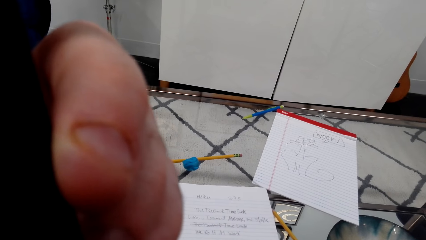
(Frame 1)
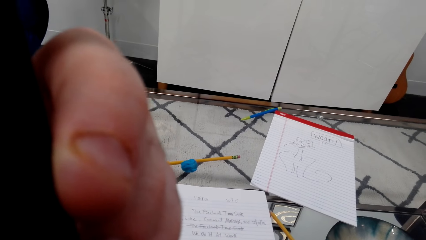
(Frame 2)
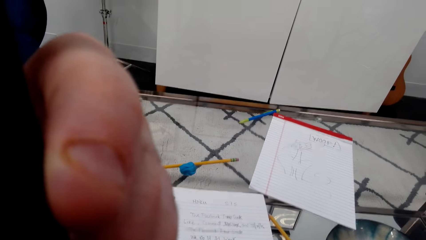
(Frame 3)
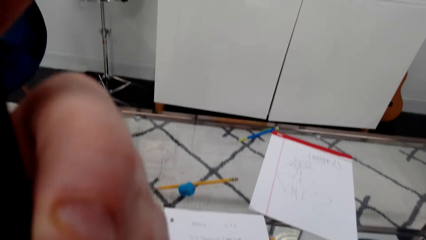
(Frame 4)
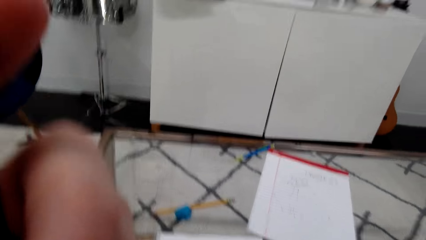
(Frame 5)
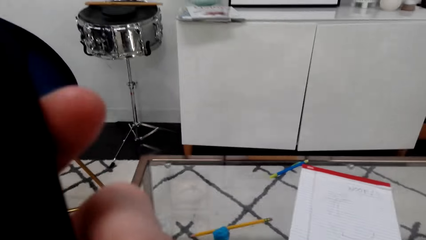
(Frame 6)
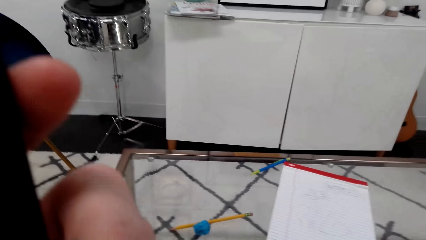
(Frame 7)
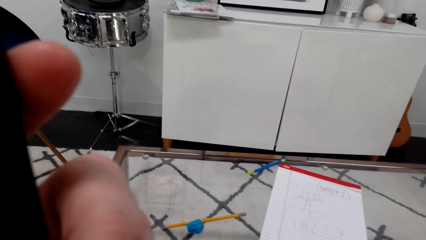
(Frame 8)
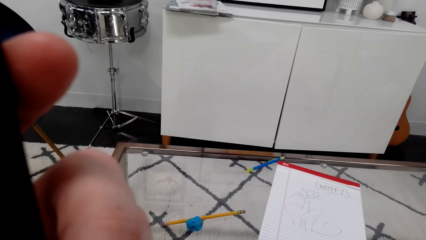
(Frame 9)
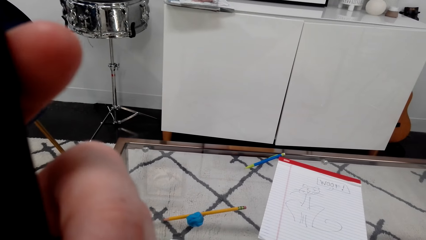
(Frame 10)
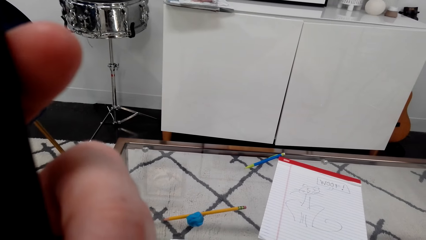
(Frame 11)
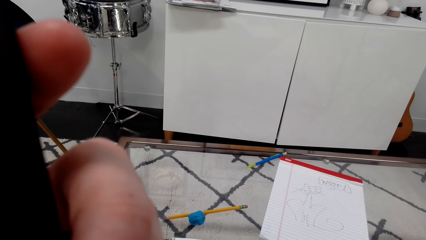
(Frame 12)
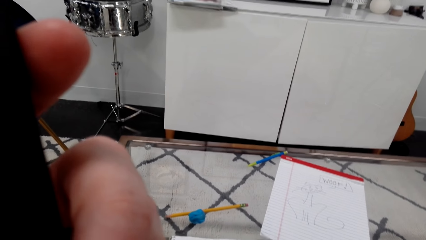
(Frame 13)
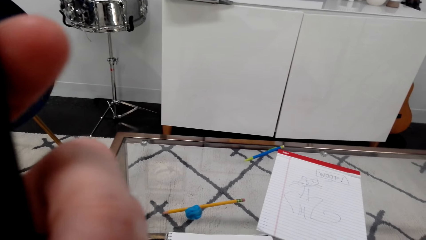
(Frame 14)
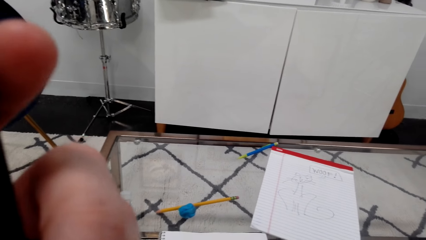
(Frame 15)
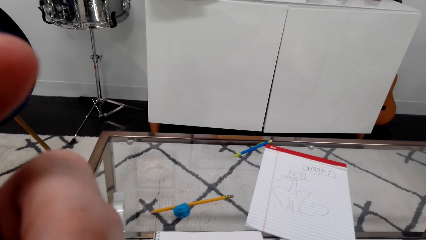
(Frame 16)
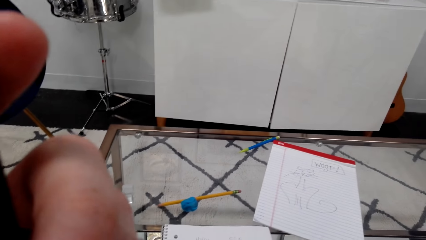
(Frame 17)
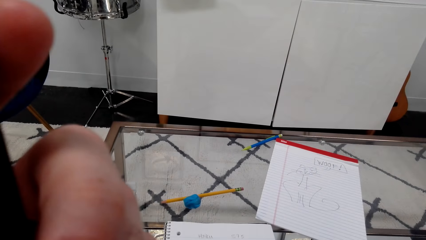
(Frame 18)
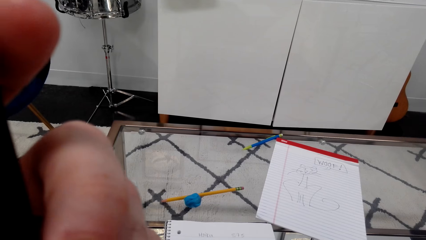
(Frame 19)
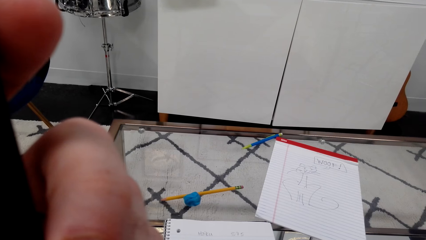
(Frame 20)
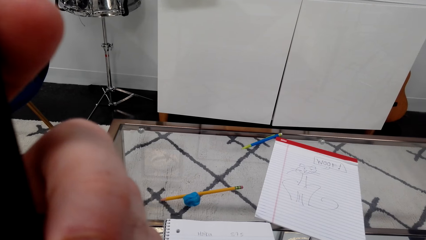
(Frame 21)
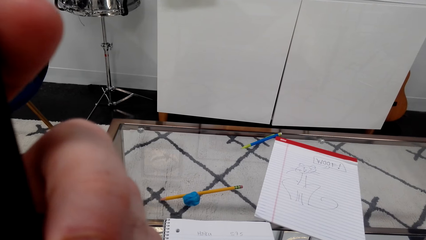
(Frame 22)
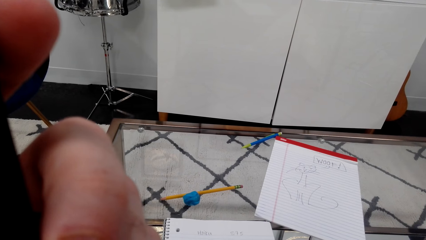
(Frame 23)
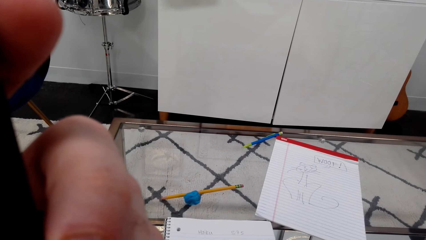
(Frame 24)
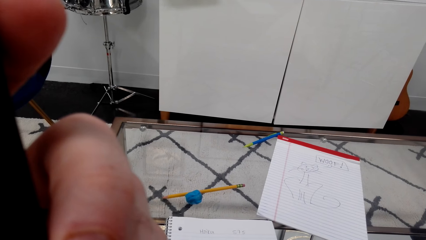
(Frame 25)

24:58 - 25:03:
The camera wearer lifts the hand.

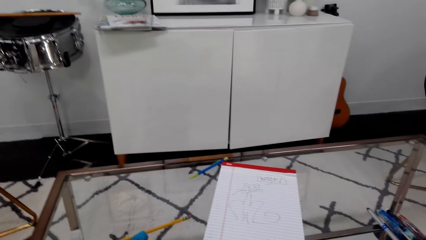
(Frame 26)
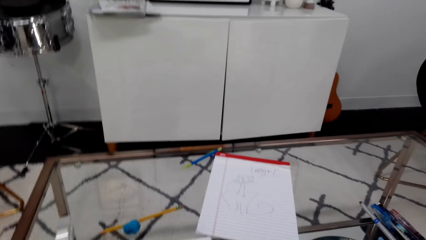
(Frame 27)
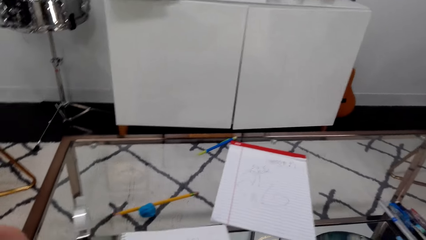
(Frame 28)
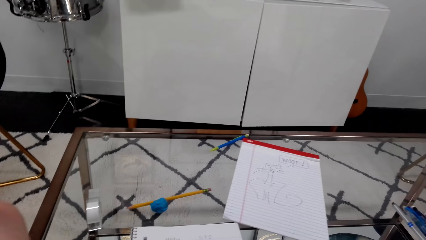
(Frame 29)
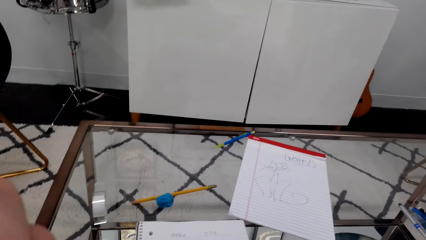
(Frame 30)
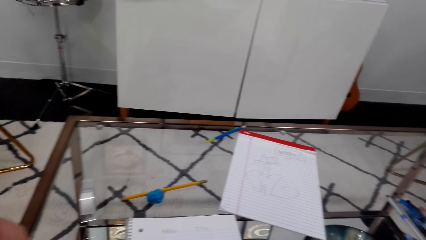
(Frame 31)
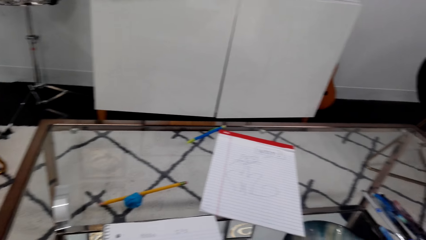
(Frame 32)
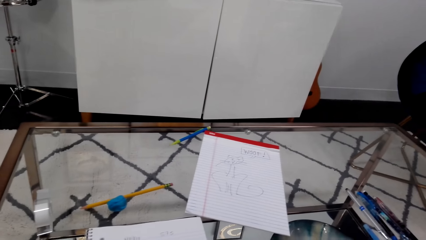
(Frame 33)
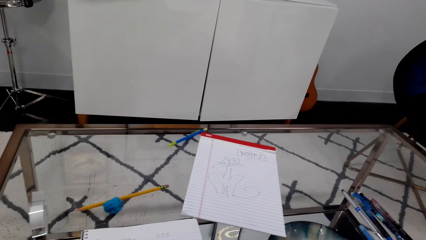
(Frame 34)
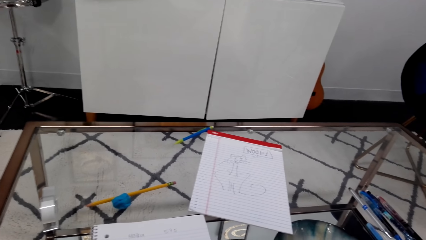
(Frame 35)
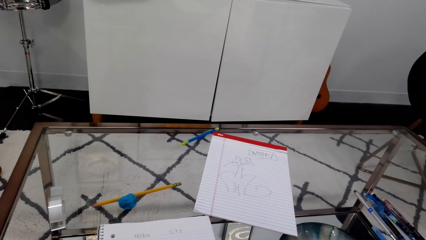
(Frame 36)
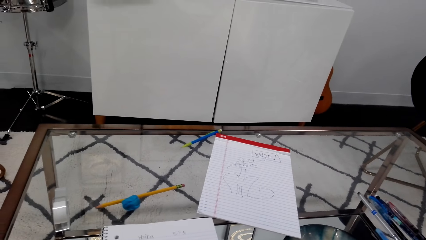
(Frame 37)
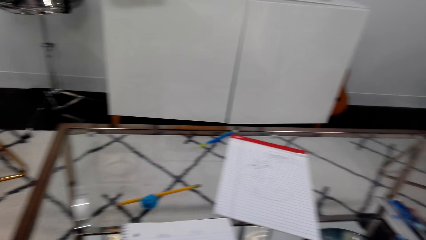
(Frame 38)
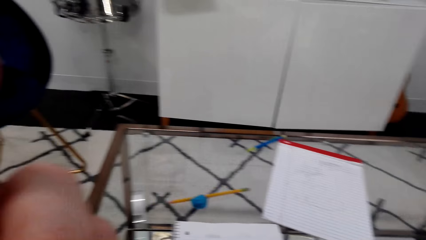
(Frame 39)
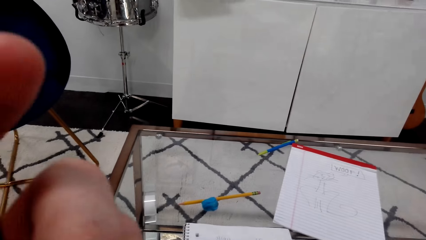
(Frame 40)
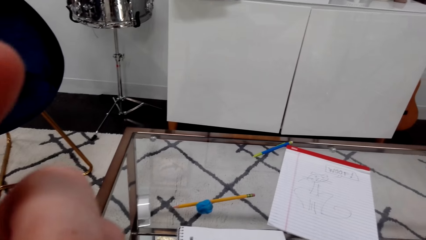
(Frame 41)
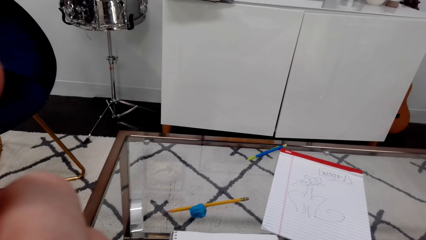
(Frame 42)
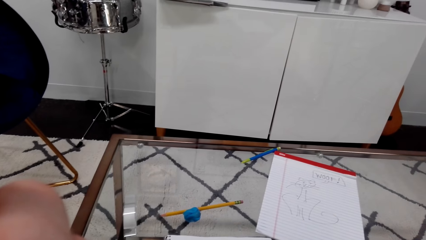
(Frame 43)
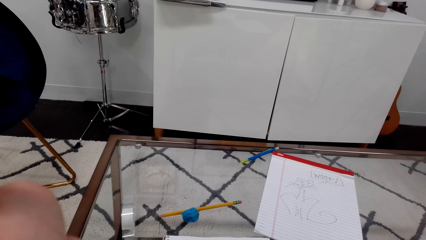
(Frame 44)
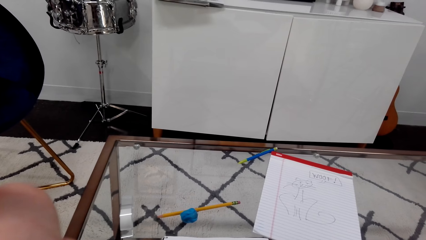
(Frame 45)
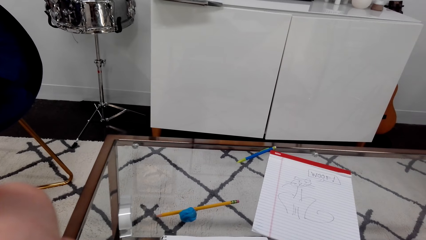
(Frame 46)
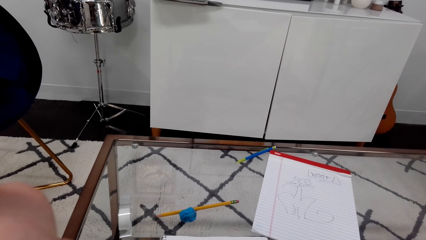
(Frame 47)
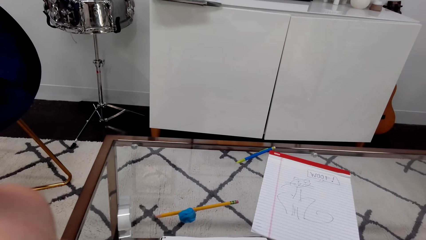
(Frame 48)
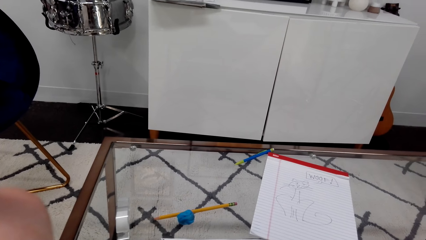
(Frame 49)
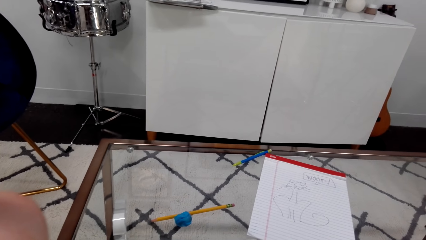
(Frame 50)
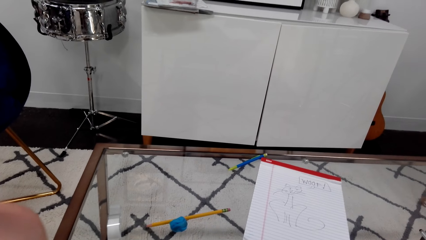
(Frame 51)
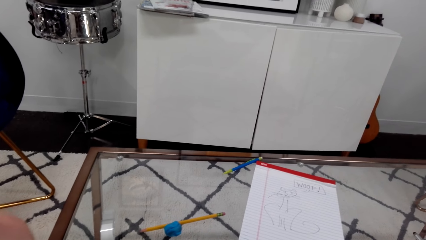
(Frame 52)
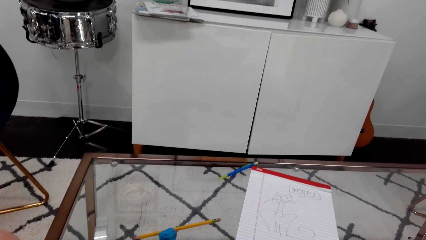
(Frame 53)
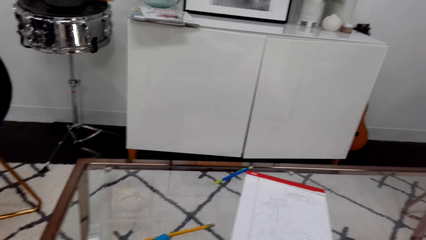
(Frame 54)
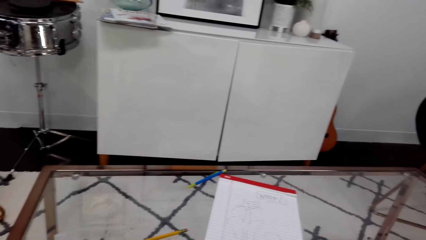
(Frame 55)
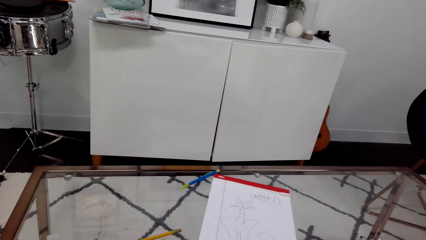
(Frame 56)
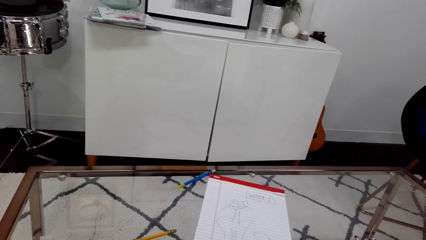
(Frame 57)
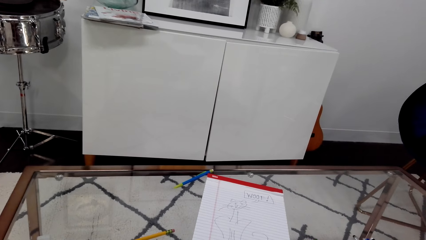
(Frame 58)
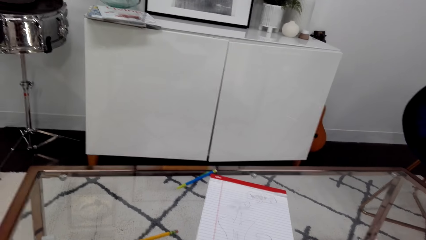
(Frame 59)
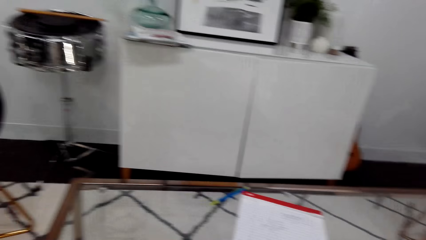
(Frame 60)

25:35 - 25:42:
The camera wearer looks at the table.

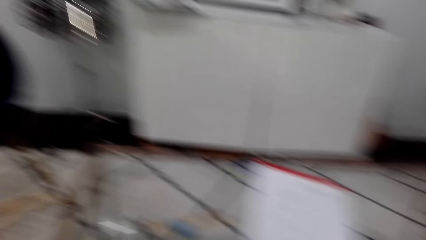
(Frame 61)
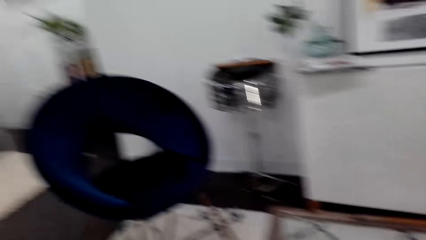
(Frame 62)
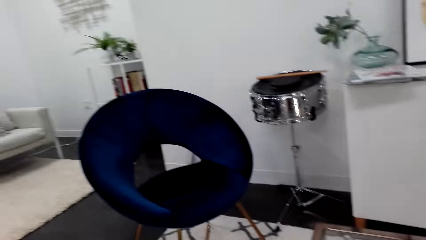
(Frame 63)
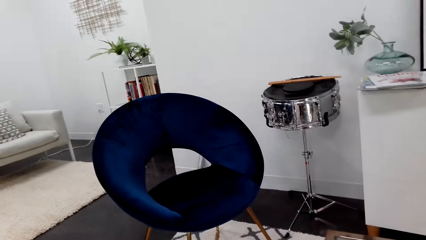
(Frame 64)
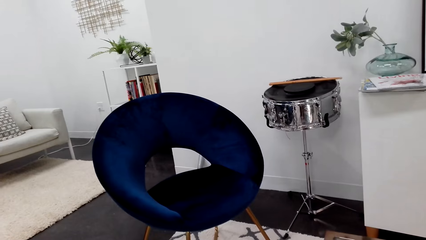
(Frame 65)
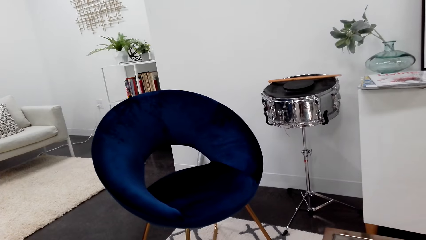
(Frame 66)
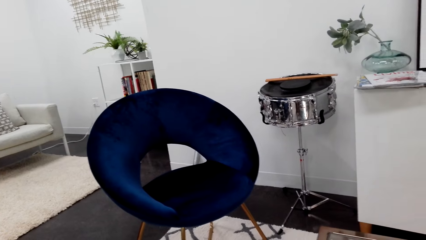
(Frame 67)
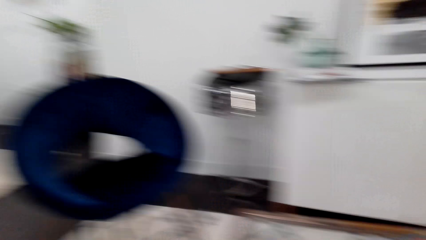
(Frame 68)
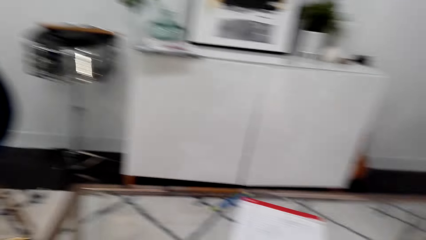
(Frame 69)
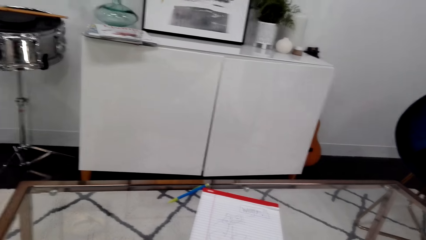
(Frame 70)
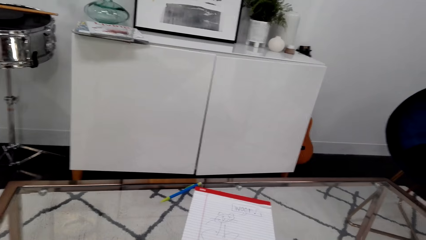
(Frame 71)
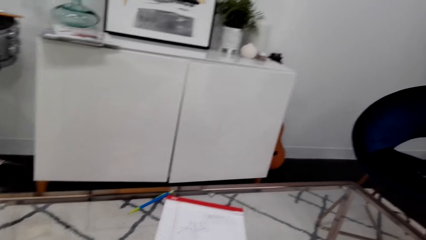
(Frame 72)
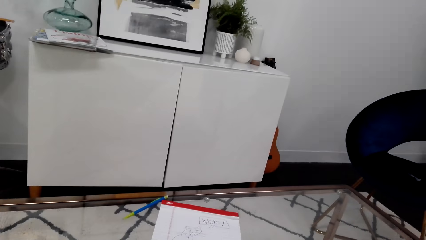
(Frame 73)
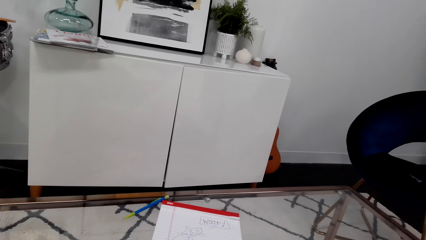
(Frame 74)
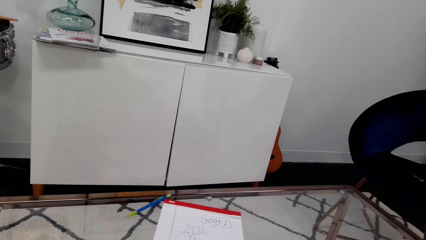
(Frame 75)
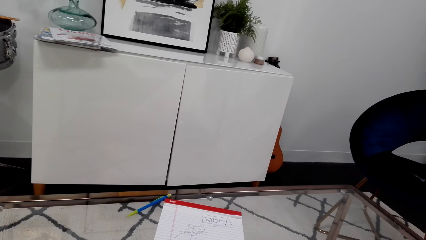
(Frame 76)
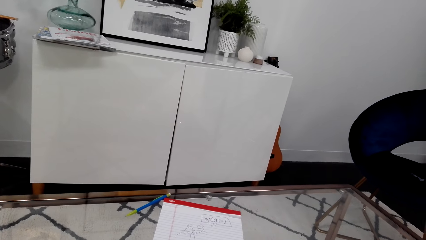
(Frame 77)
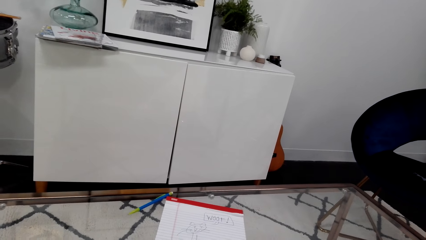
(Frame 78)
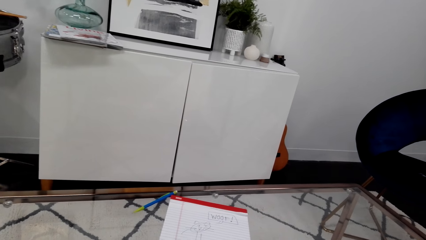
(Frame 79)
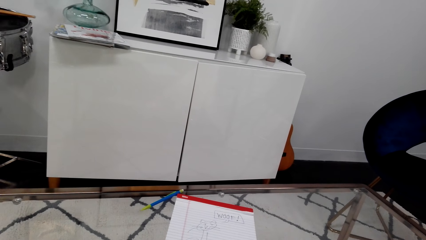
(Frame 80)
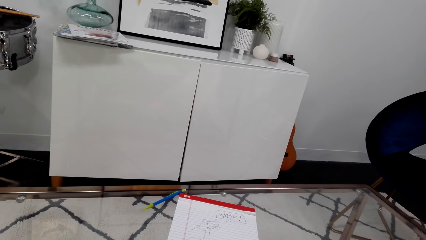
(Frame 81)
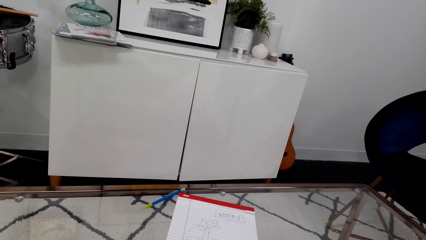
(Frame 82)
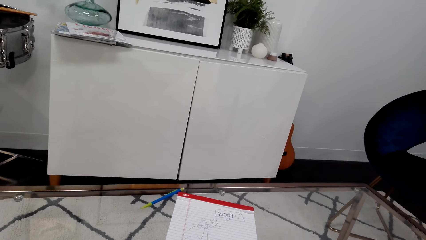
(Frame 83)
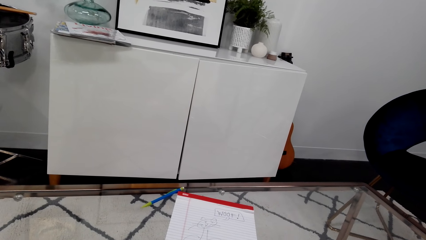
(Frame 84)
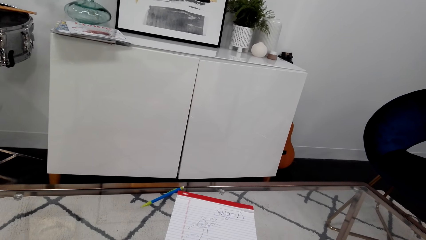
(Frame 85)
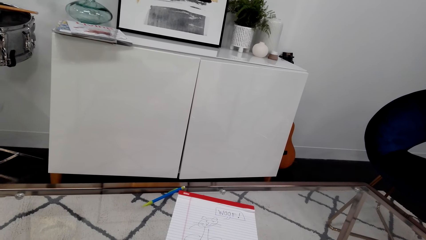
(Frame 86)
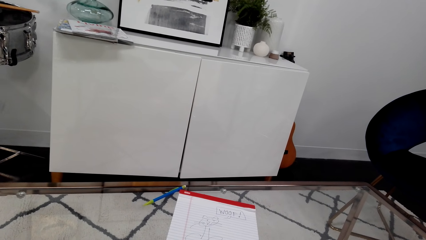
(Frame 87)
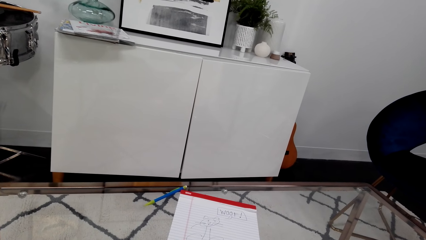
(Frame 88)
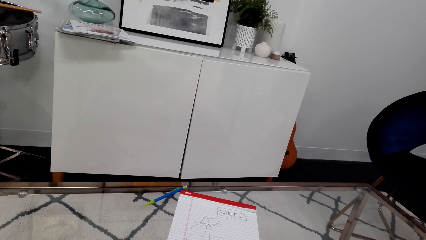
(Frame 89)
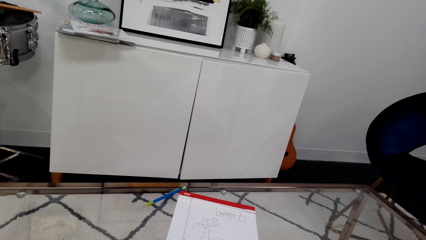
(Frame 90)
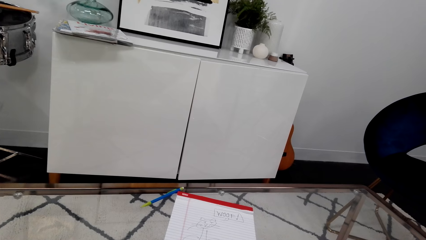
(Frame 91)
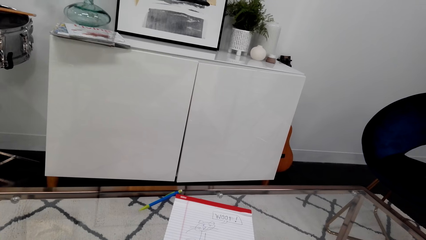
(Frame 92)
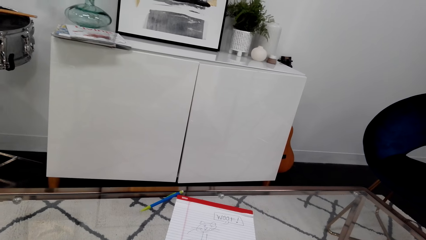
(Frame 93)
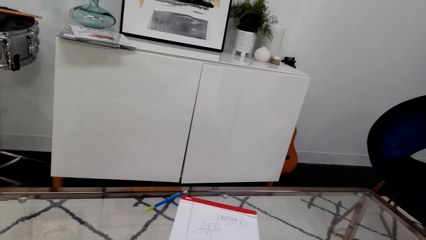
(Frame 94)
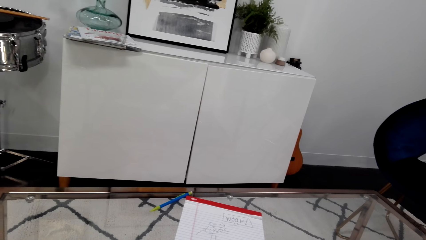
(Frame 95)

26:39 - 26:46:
The camera wearer looks at the other side of the room.
